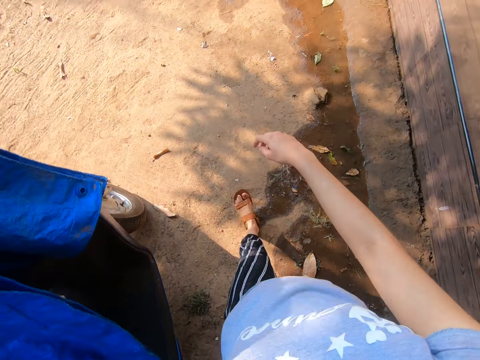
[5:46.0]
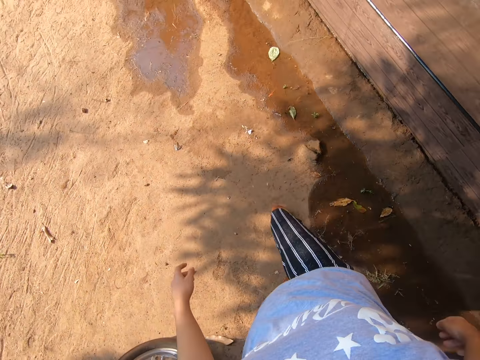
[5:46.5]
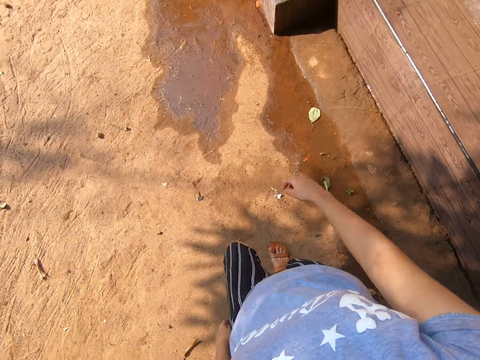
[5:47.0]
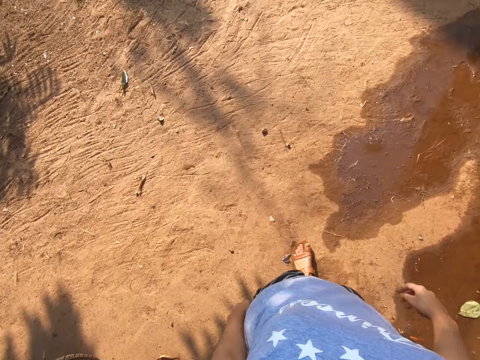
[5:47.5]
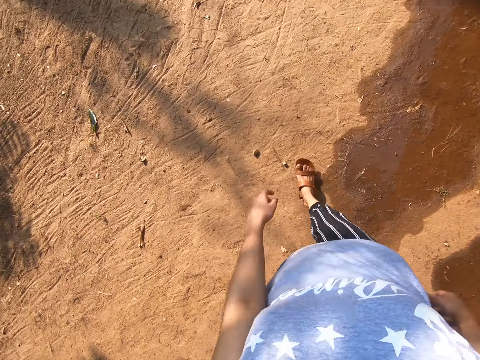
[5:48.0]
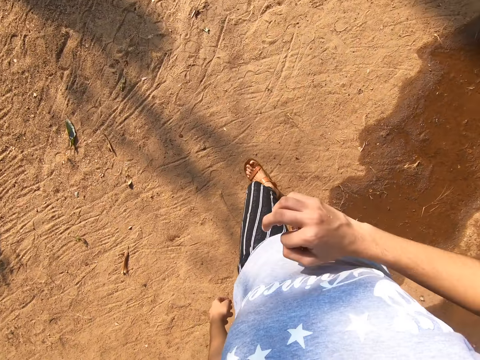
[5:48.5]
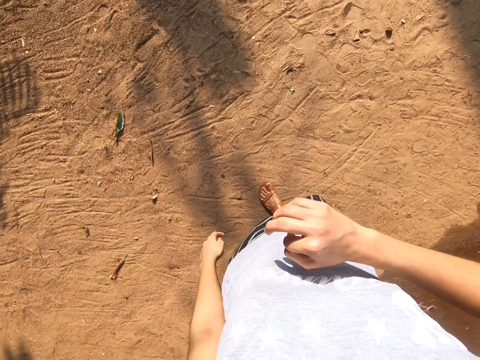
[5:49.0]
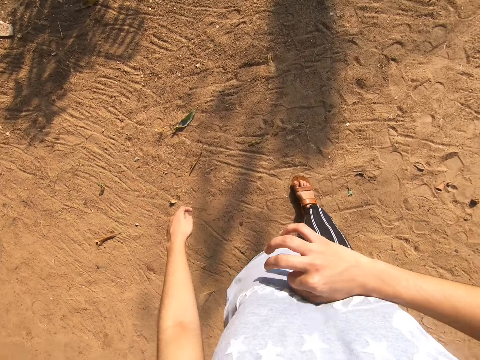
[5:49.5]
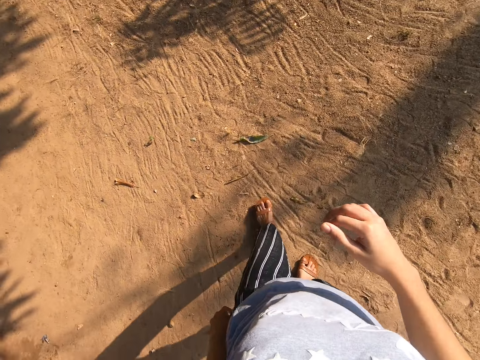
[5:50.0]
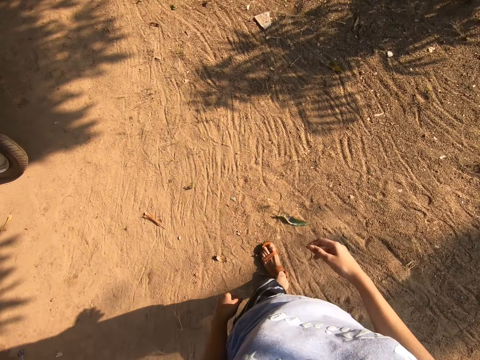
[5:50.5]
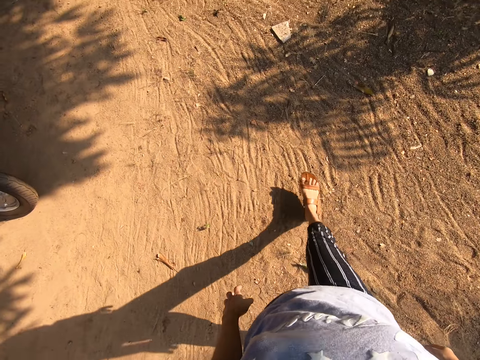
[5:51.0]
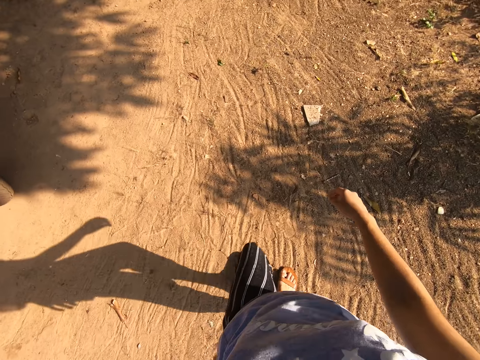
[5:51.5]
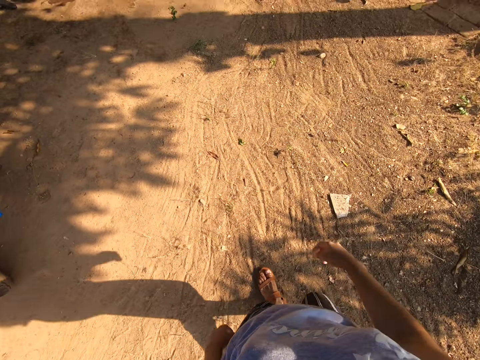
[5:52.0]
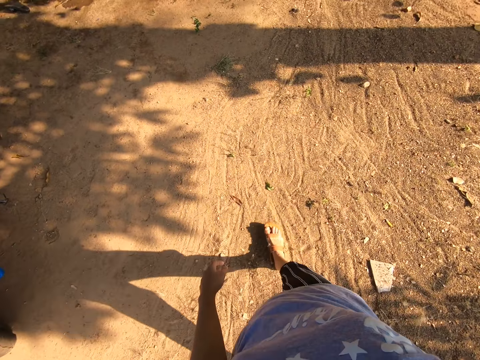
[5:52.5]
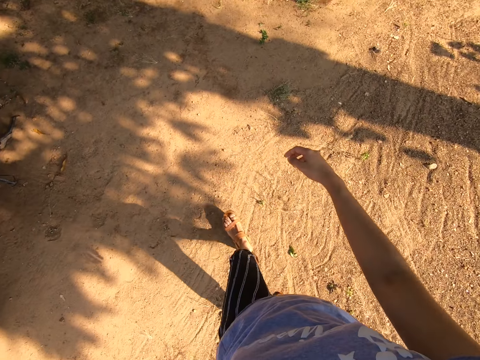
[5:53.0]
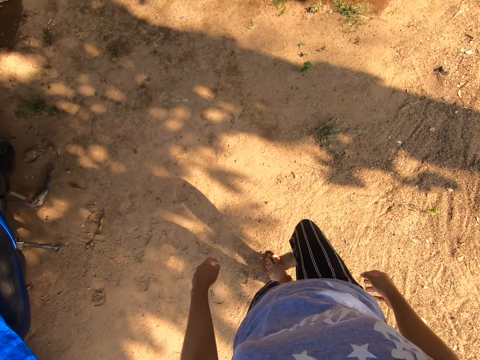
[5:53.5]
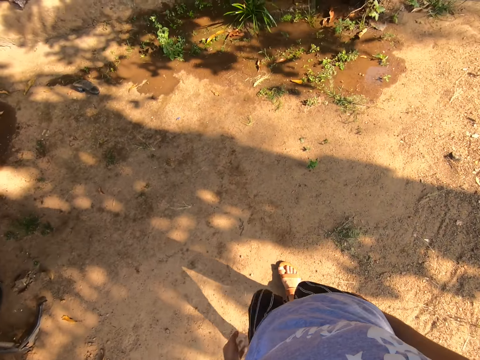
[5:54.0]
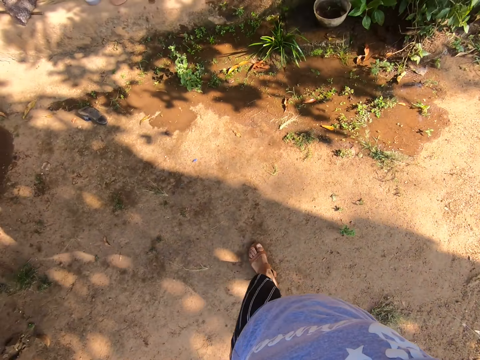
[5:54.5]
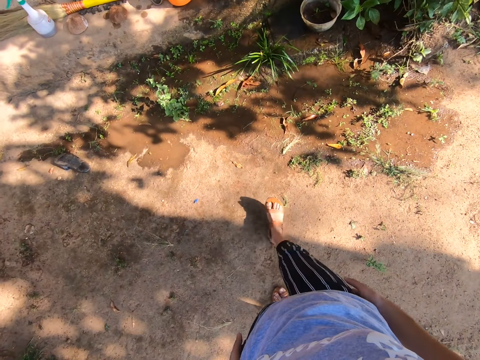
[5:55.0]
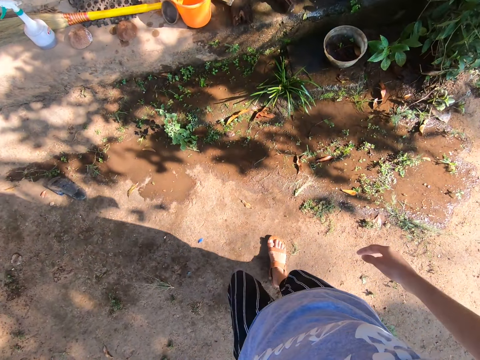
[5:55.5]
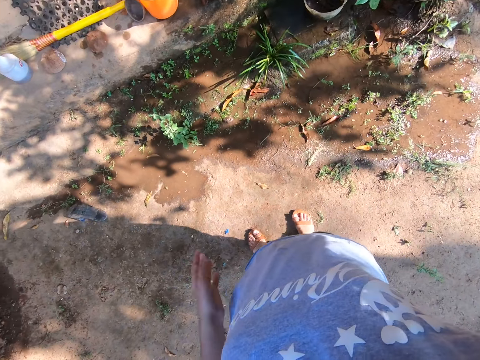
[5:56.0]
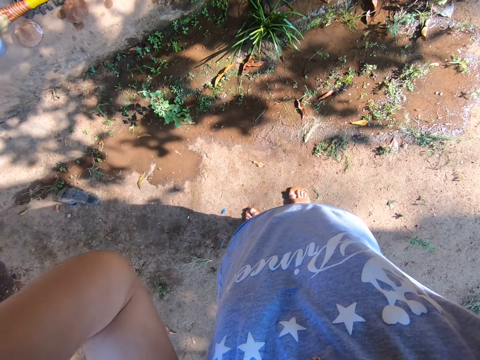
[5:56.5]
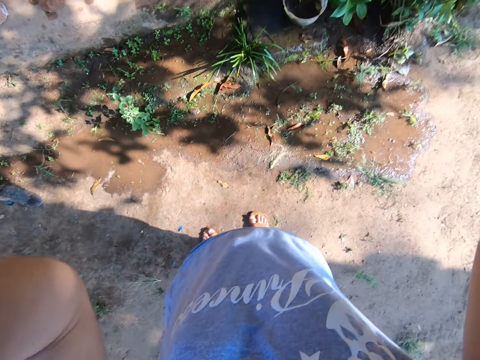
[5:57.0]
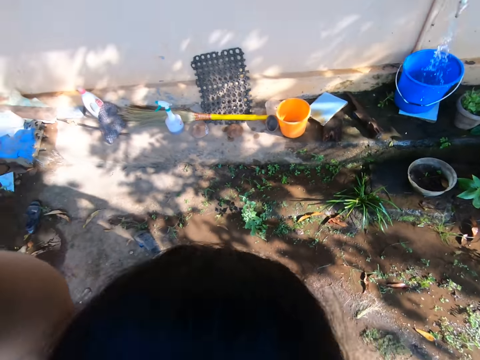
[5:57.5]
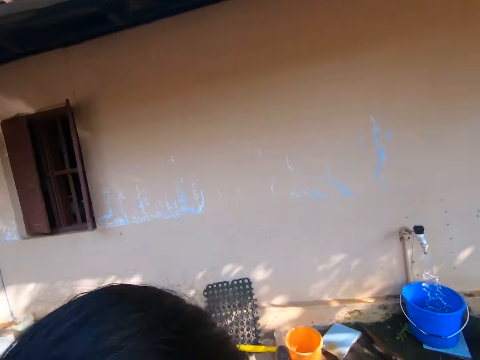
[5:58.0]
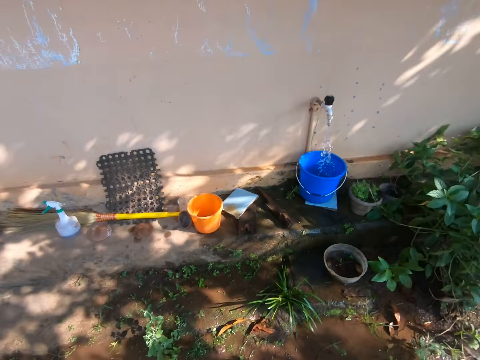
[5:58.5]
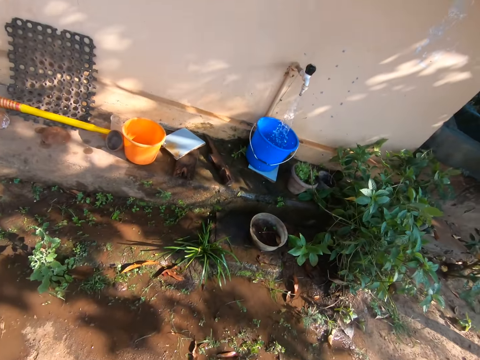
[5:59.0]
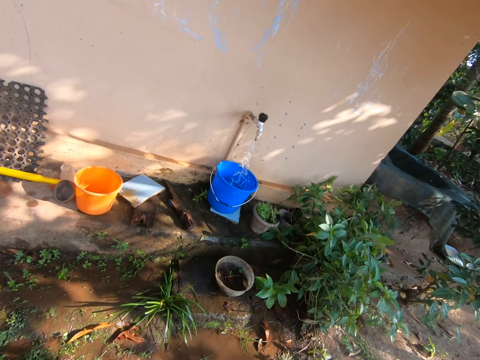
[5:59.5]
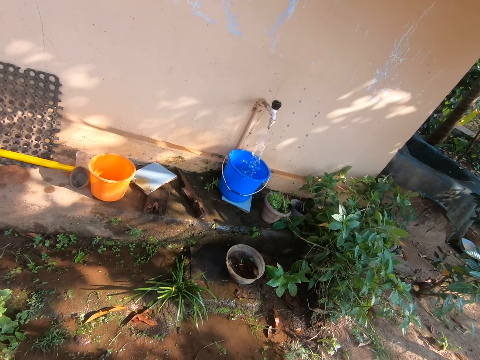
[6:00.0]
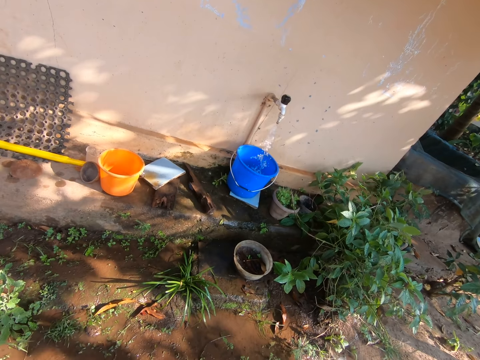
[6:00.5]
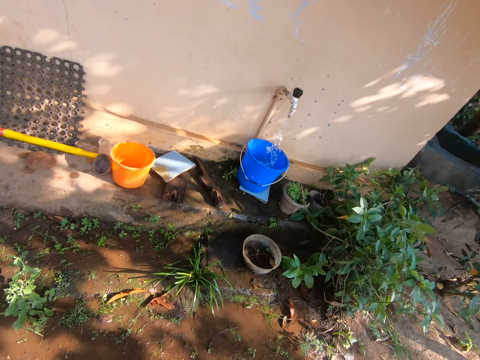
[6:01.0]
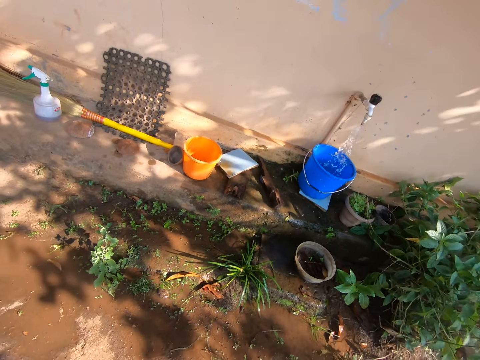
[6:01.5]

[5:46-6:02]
The camera wearer touches herself. She walks around. She touches something. She adjusts the camera. She looks around.

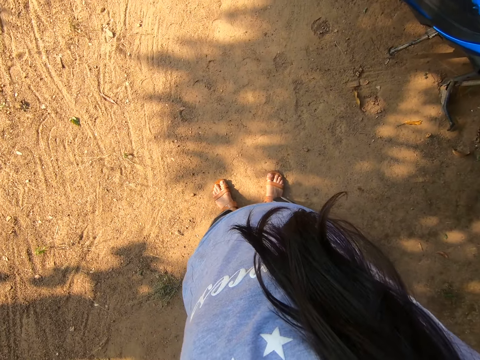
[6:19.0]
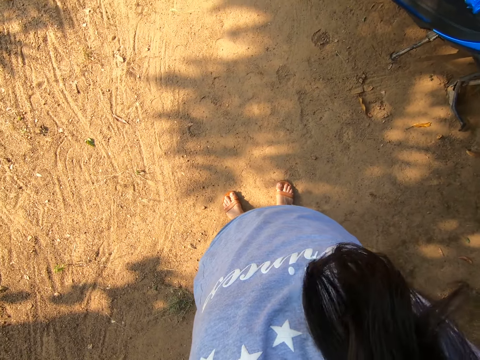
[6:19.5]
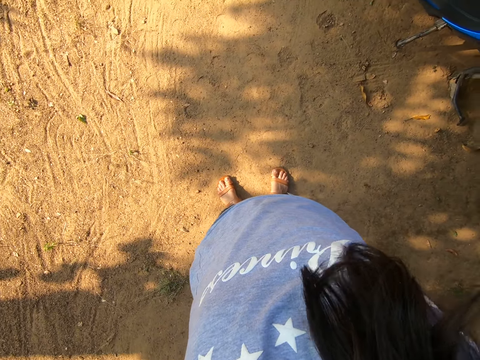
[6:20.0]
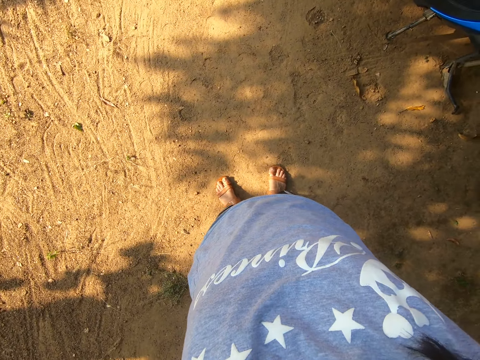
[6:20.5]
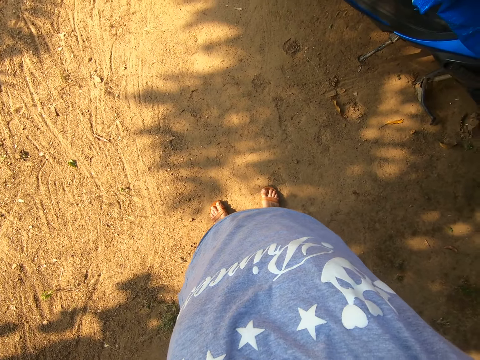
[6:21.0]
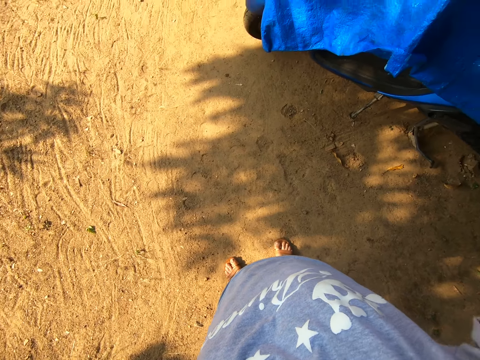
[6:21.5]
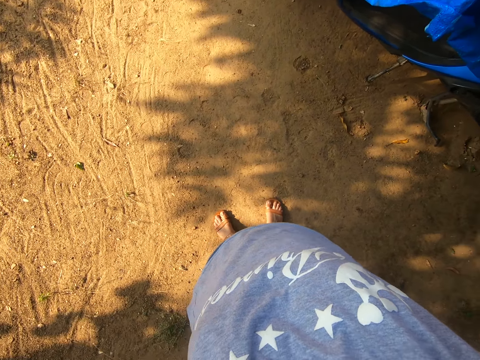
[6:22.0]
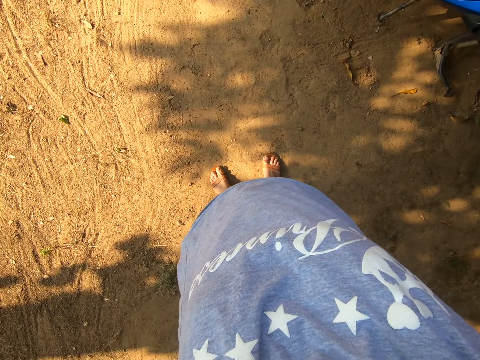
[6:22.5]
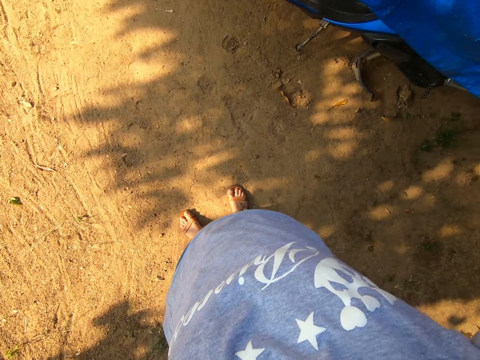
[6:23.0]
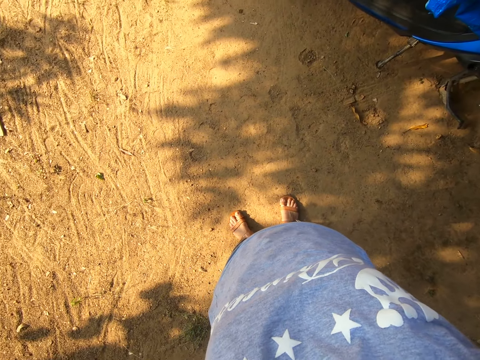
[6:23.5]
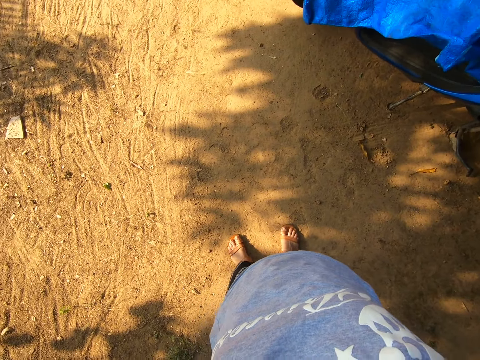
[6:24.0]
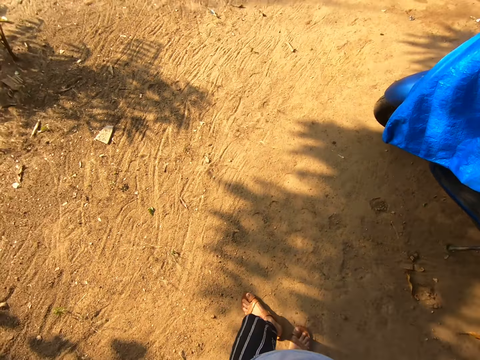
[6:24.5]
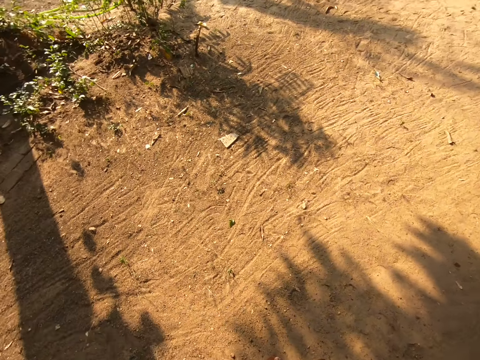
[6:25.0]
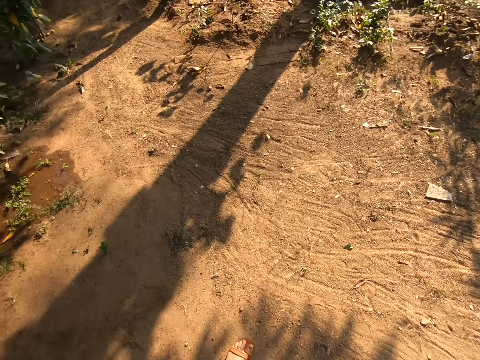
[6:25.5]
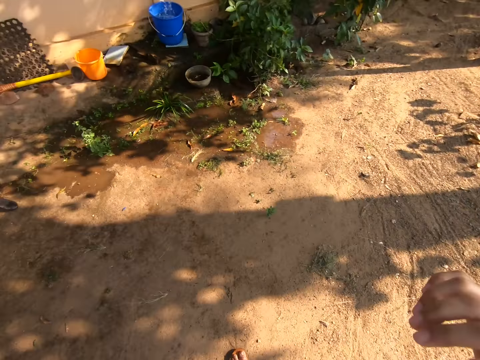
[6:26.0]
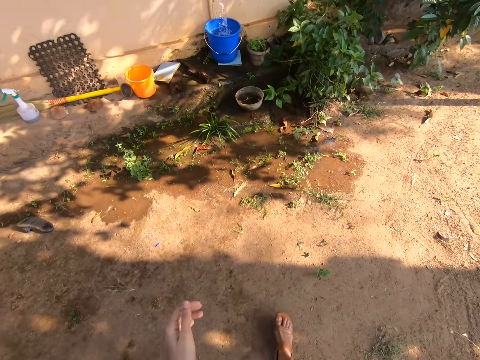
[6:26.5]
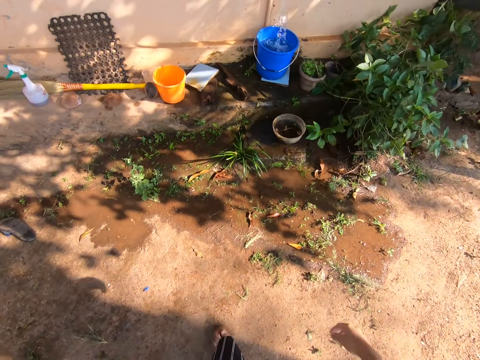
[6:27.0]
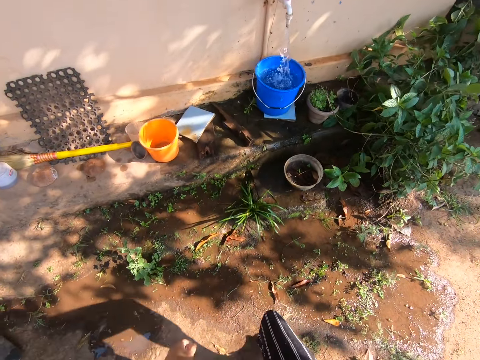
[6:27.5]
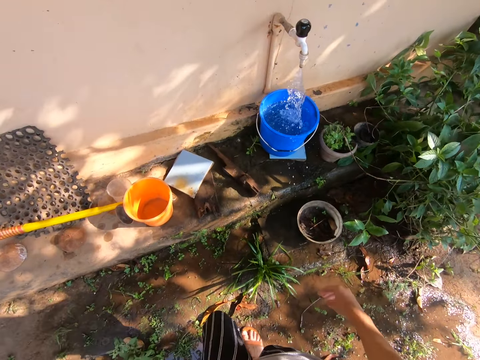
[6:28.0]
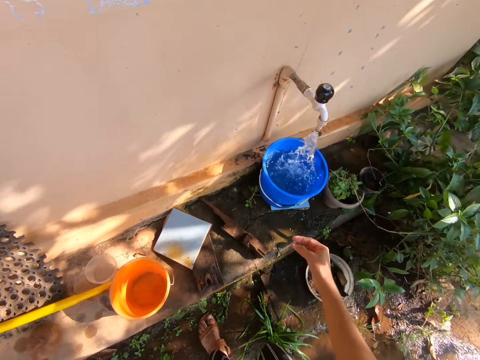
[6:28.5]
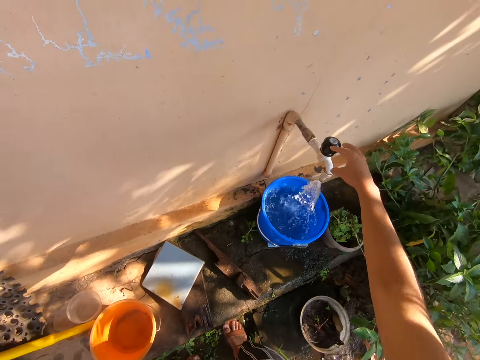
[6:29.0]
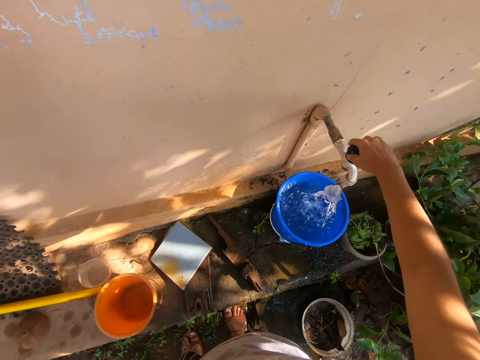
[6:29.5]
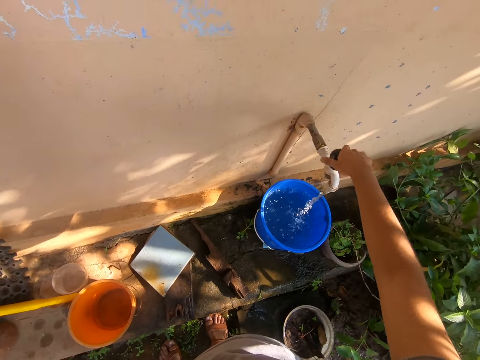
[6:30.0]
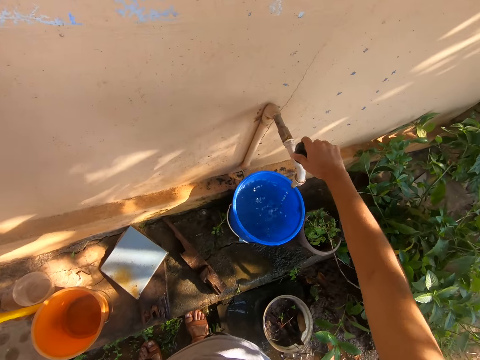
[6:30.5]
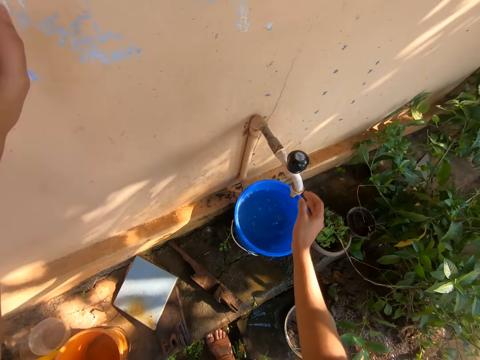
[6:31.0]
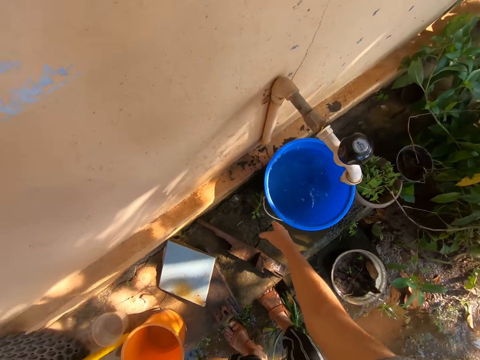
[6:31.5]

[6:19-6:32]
The camera wearer pulls her hair. She looks around. She walks around. She closes the water tap.
